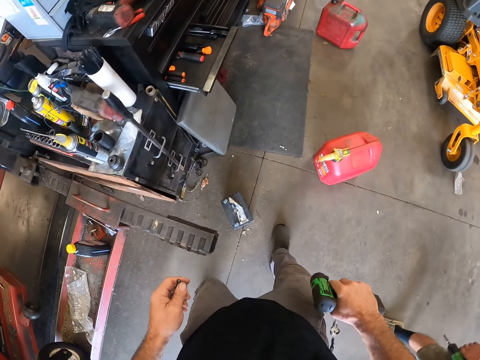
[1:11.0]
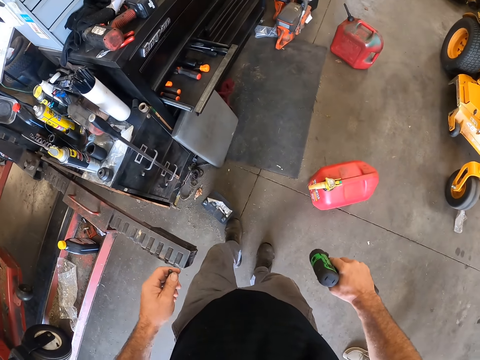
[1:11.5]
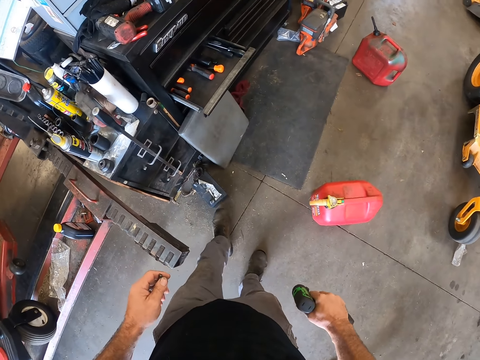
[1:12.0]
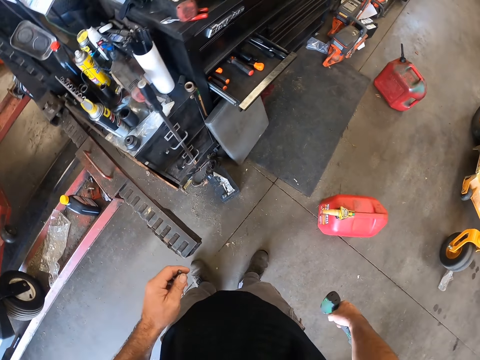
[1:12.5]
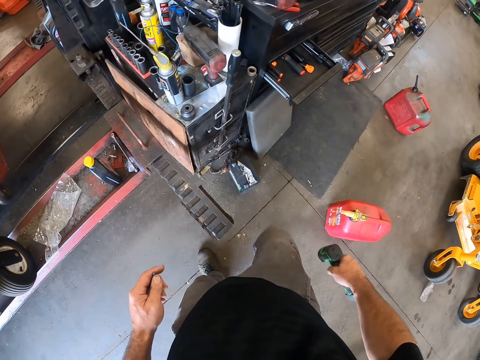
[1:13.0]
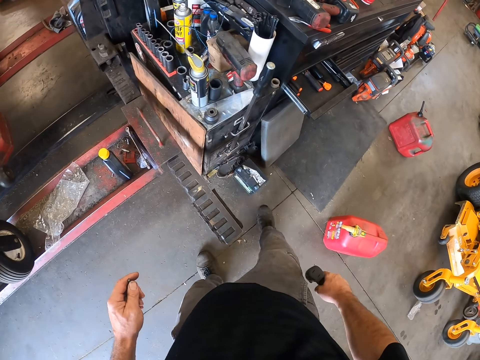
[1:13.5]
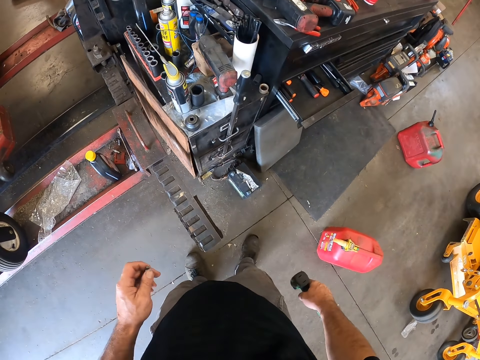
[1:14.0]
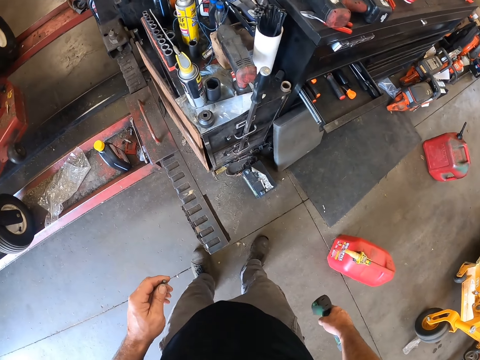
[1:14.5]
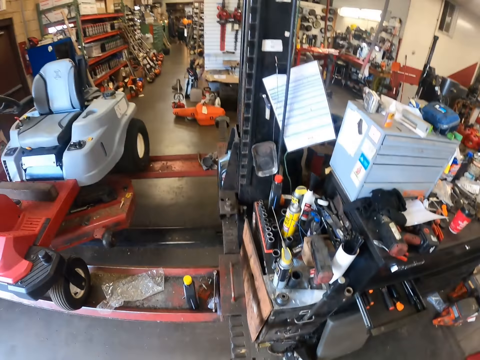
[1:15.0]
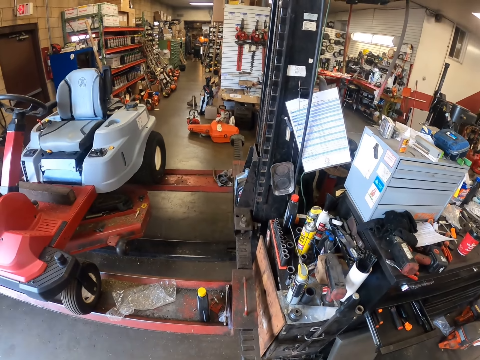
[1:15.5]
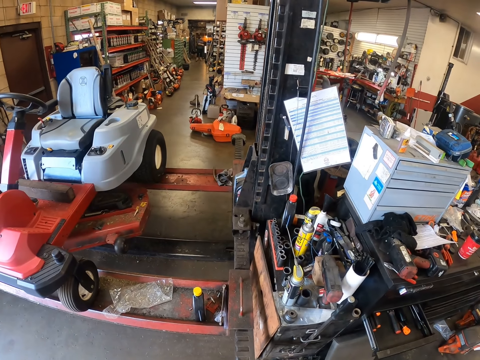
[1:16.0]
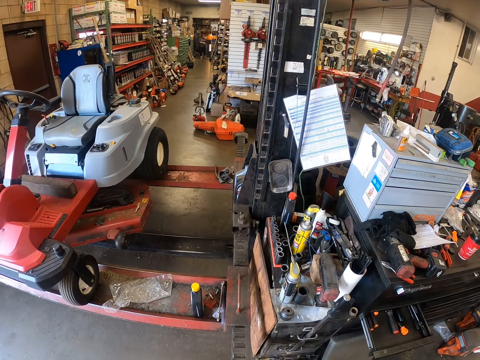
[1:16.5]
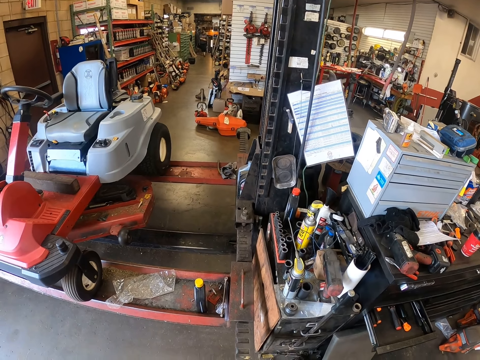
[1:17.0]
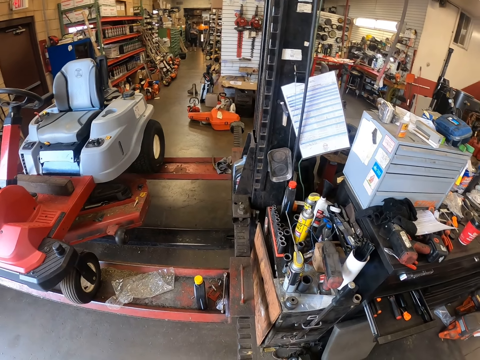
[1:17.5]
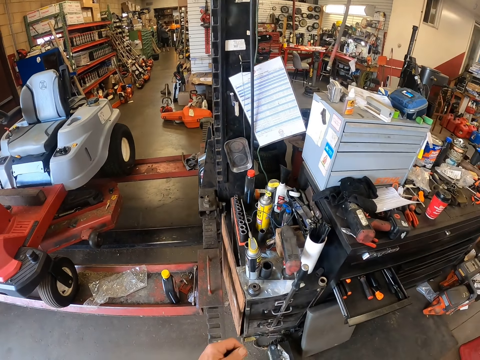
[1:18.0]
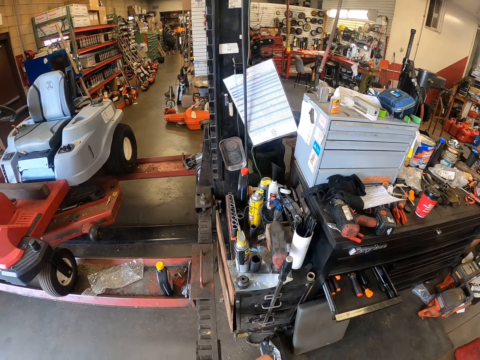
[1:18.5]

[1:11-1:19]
The camera wearer removes his right hand from his face. He moves a lawnmower battery with his left leg. He kicks the lawnmower battery with his right leg.

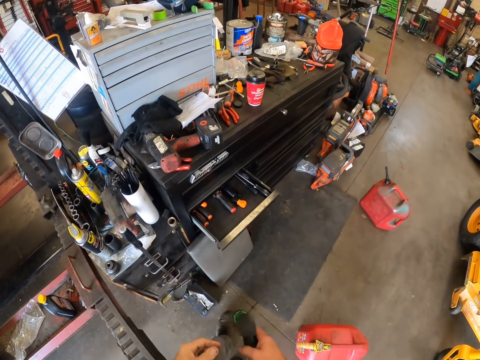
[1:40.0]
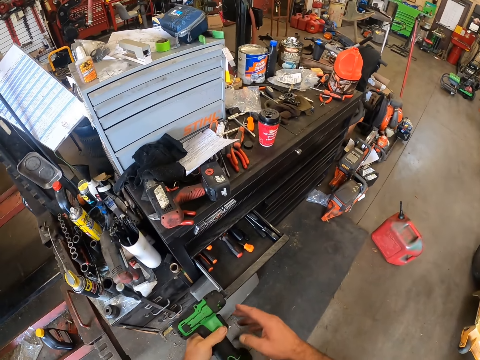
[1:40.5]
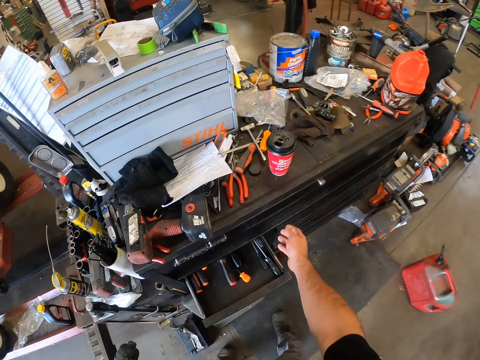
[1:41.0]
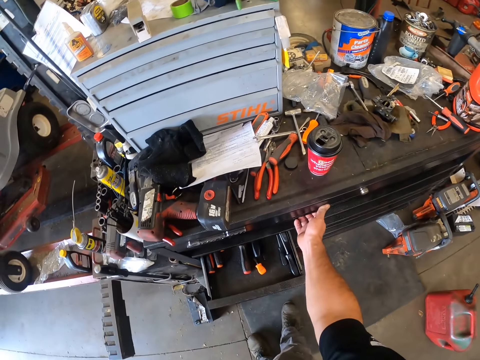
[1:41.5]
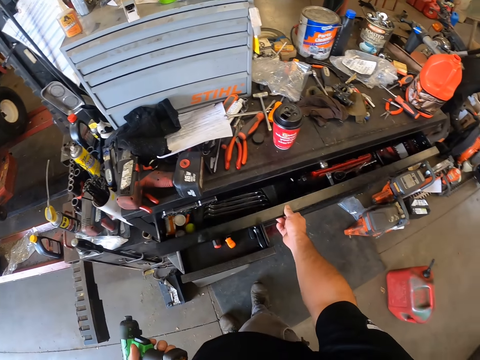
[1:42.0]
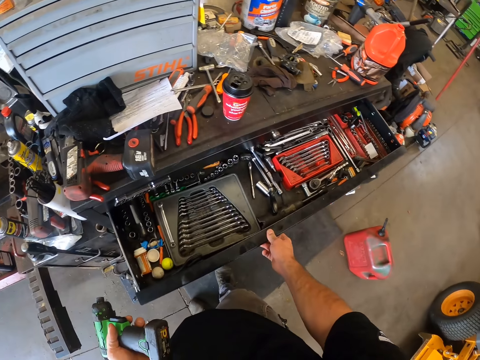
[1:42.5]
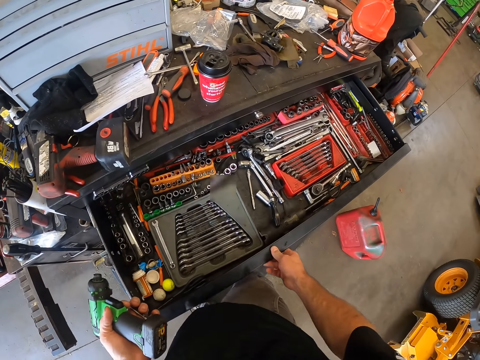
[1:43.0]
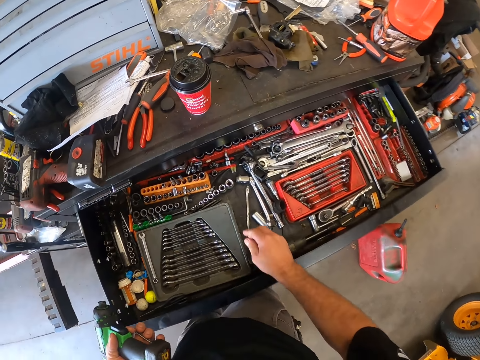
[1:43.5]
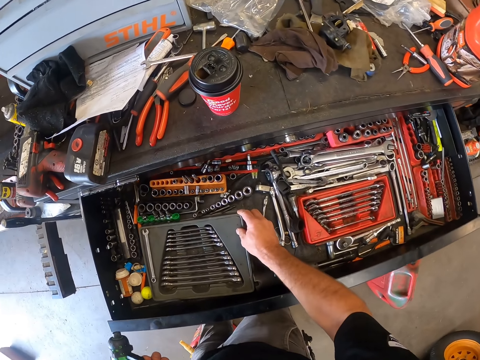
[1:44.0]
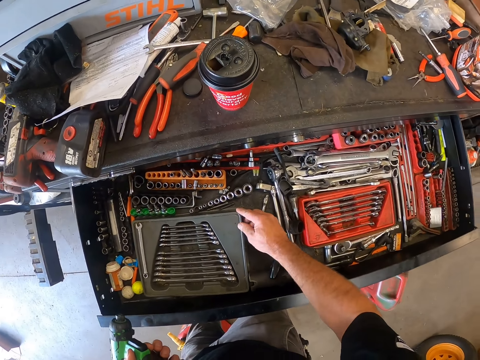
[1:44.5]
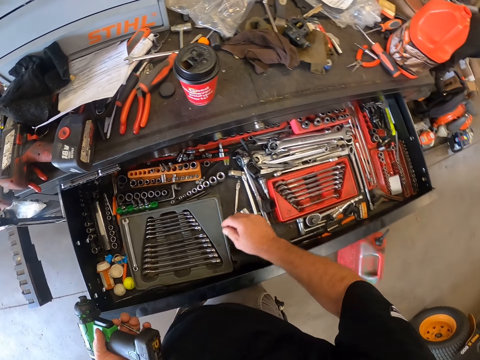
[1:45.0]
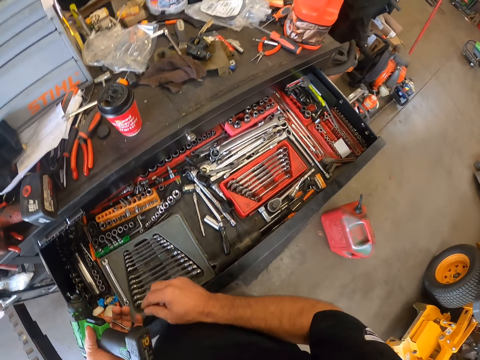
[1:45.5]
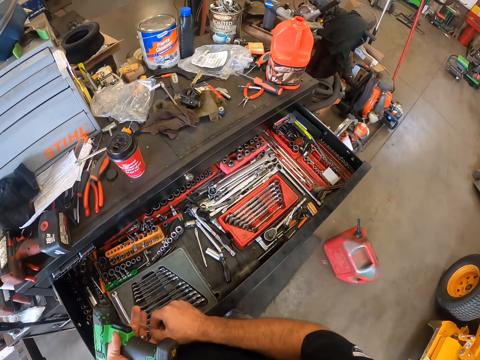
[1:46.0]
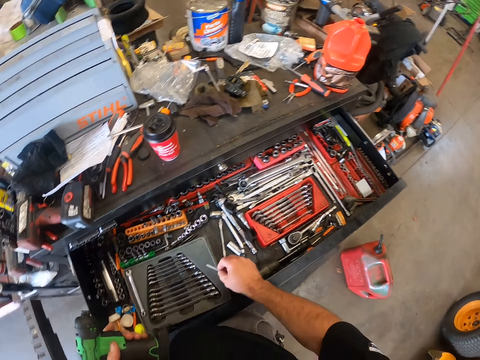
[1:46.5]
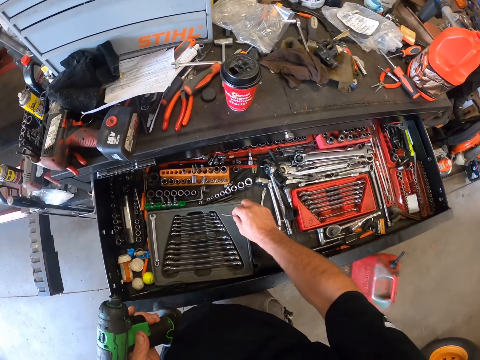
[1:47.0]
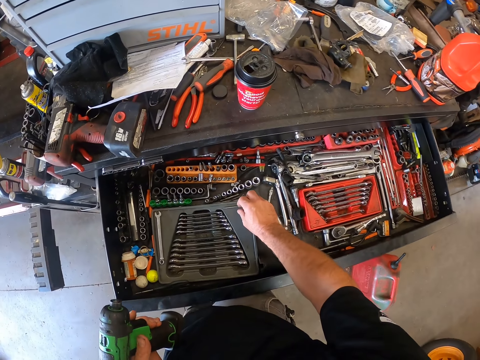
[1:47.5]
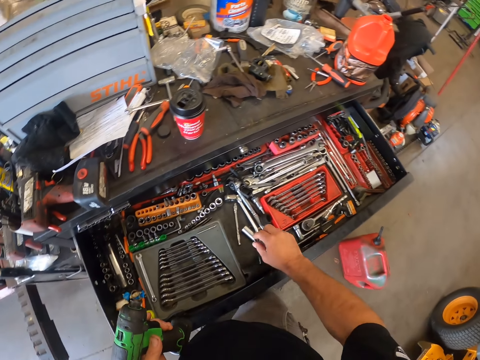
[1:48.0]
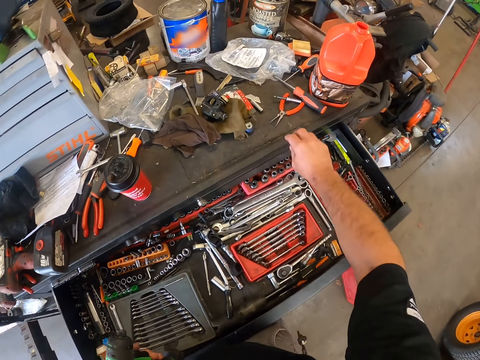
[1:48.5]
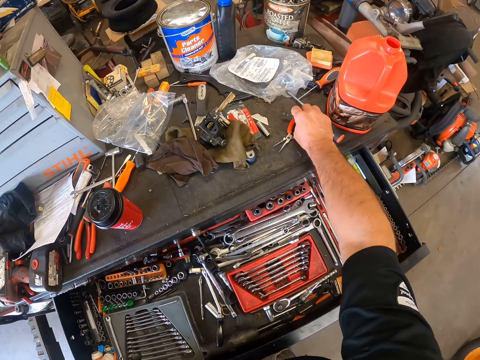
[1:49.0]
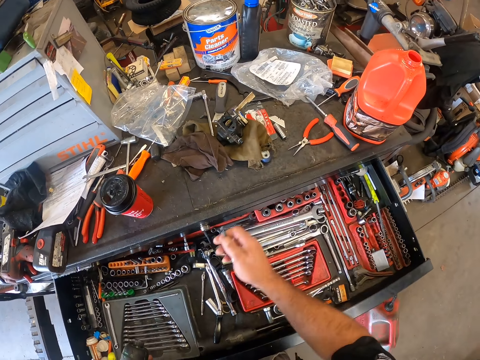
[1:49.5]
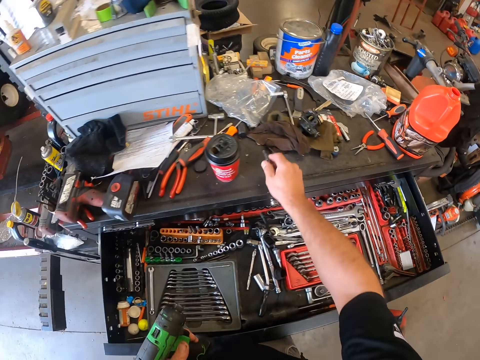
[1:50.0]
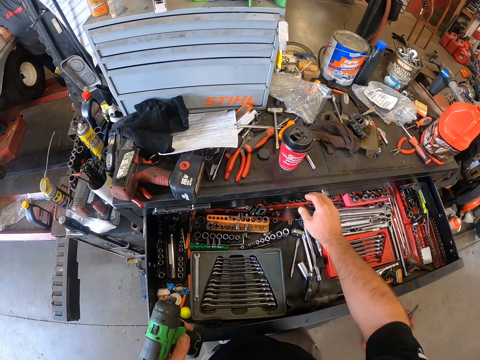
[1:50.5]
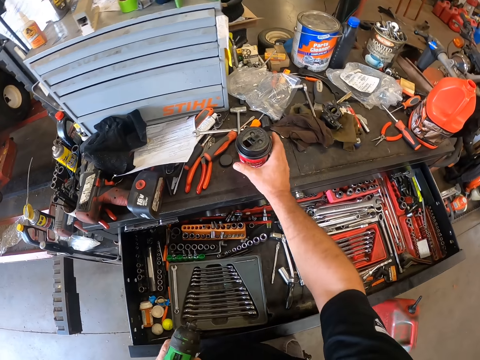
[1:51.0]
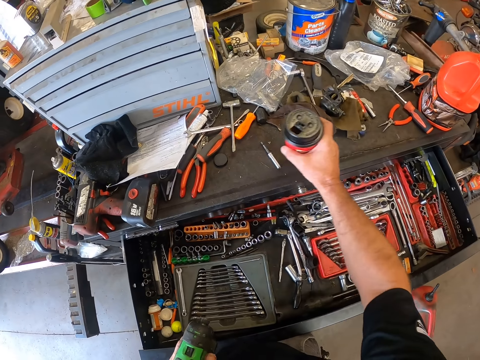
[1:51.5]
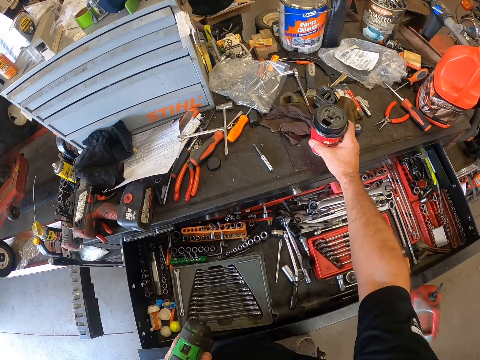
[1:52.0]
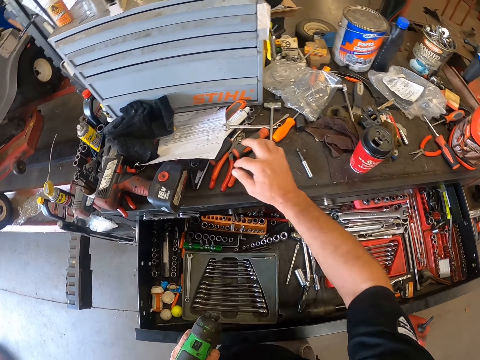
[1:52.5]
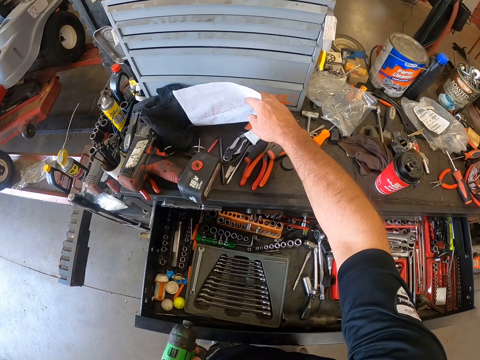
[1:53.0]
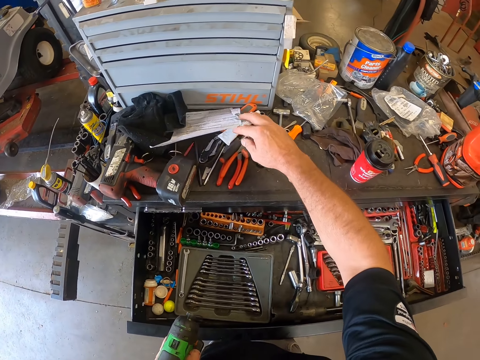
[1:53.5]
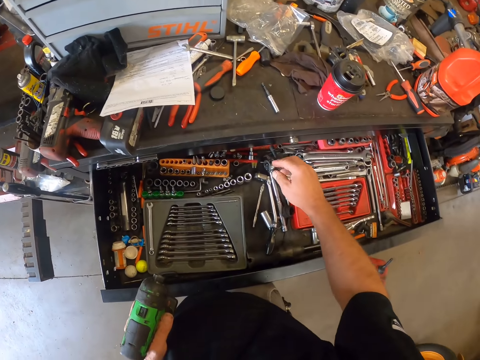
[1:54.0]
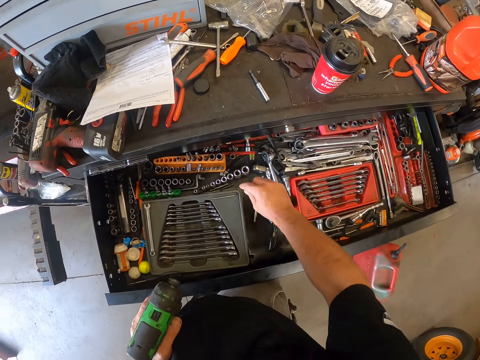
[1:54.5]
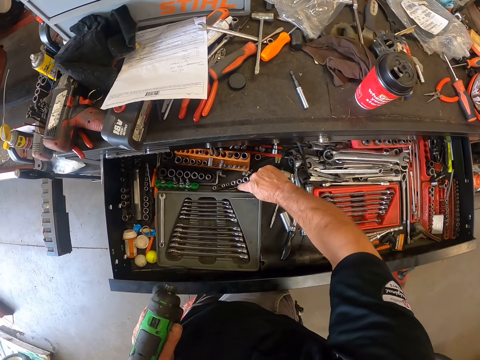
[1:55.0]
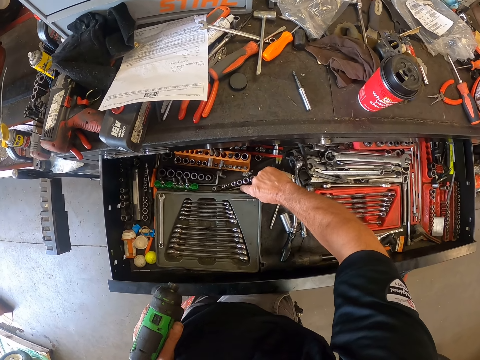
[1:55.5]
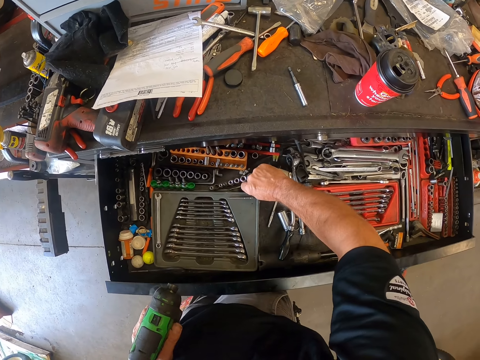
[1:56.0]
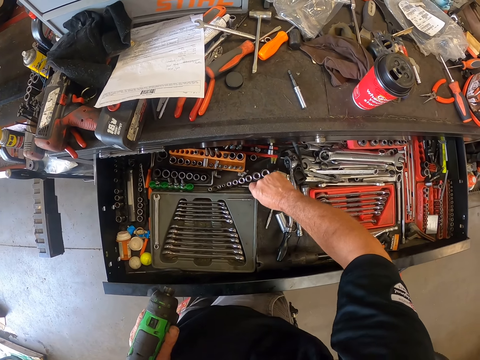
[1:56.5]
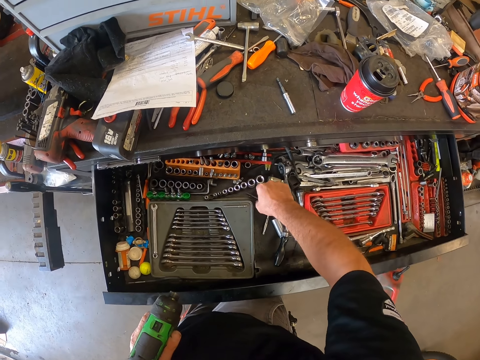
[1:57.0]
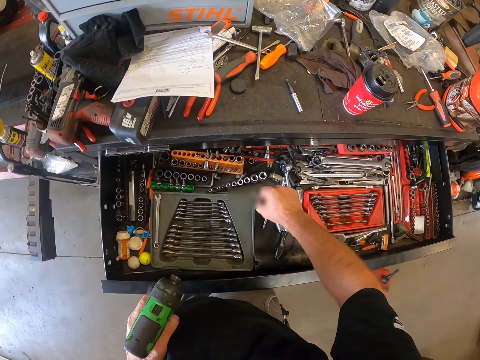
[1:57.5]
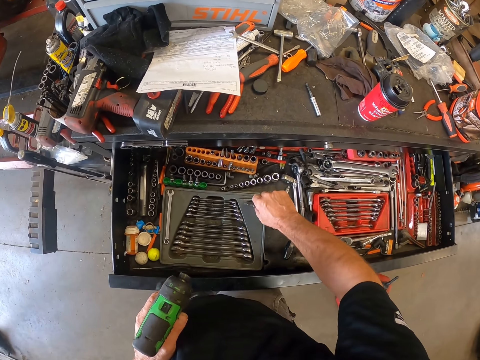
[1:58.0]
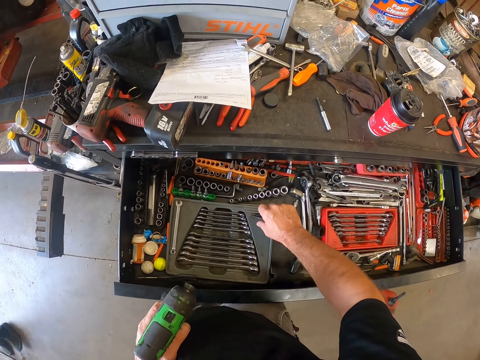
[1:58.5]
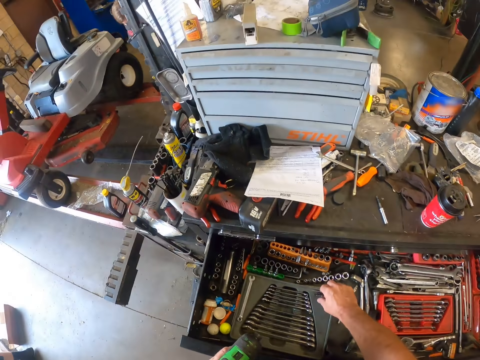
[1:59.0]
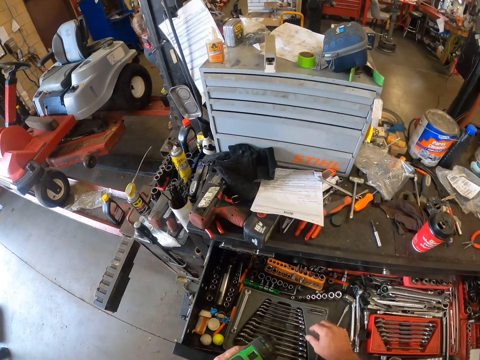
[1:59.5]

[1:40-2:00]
The camera wearer passes the impact driver to his left hand. He opens the drawer with his right hand. He touches a wrench case in the drawer with his right hand. He holds the wrench case. He removes his right hand from the wrench case. He picks a drill bit from his left hand. He drops the drill bit on the wrench case. He picks a screwdriver or drill bit from the table with his right hand. He drops the screwdriver on the table. He moves a cup on the table with his right hand. He touches a paper on the table with his right hand, lifts the paper and removes his right hand from the paper. He picks a drill bit. He moves another drill bit on the wrench case with his right hand. He puts the drill bit on the wrench case.
